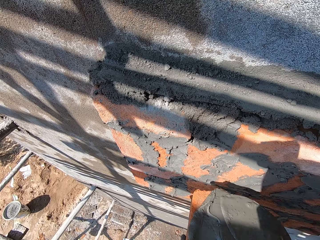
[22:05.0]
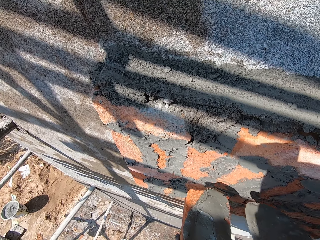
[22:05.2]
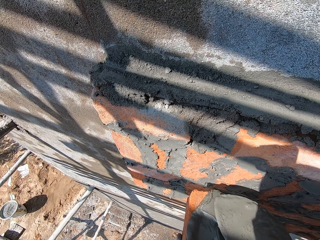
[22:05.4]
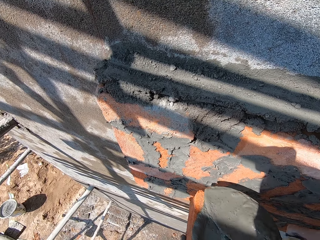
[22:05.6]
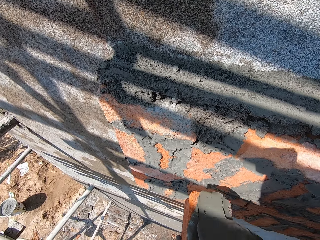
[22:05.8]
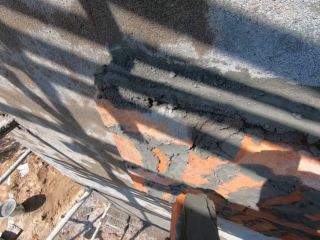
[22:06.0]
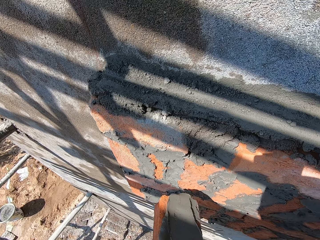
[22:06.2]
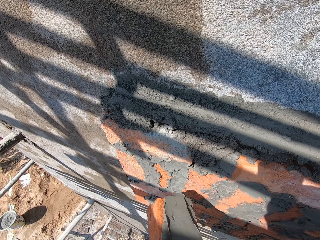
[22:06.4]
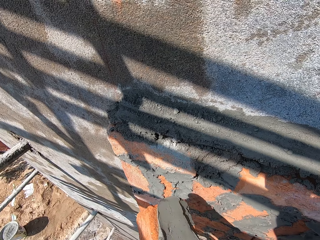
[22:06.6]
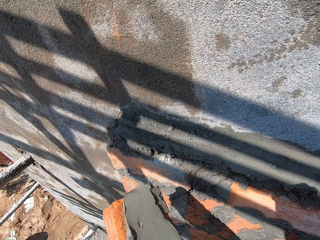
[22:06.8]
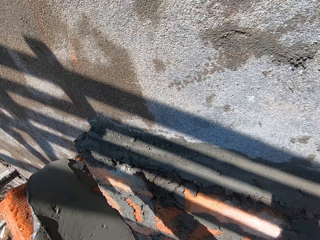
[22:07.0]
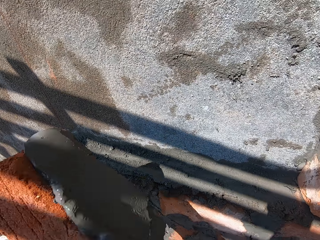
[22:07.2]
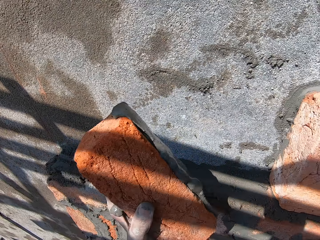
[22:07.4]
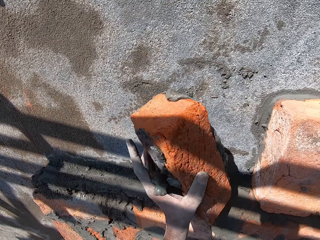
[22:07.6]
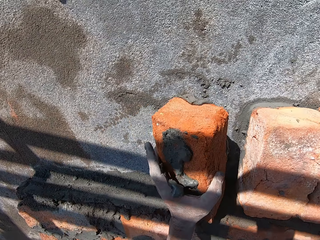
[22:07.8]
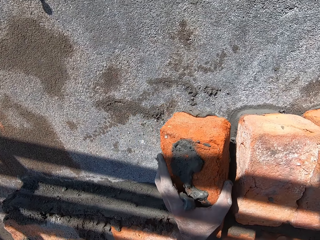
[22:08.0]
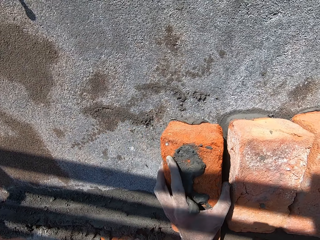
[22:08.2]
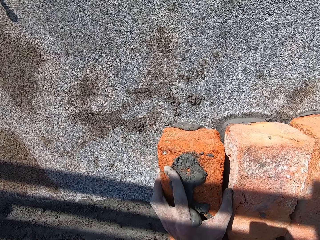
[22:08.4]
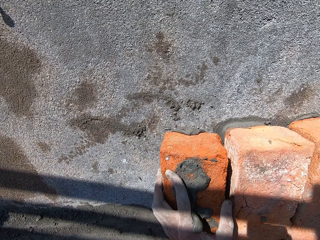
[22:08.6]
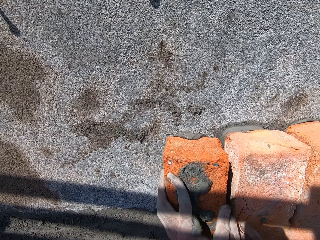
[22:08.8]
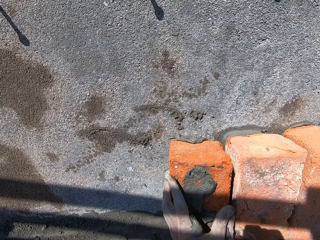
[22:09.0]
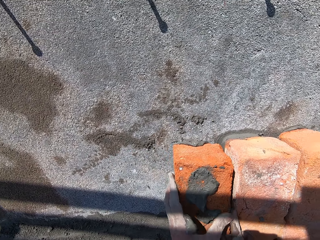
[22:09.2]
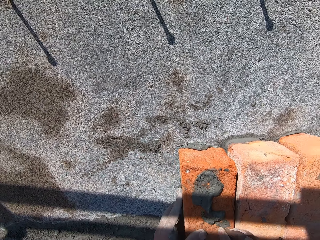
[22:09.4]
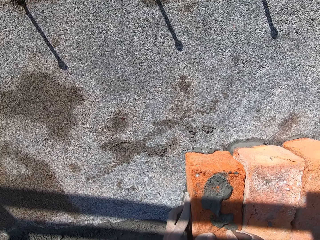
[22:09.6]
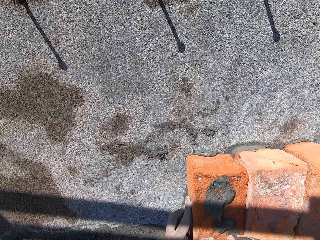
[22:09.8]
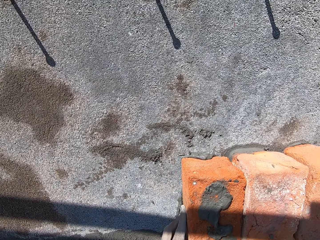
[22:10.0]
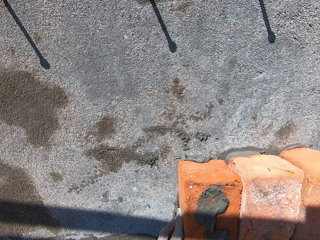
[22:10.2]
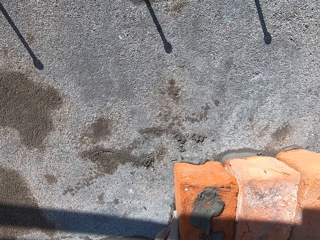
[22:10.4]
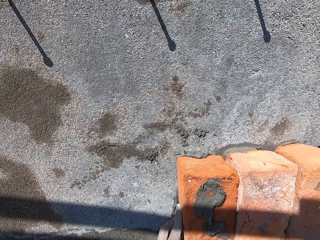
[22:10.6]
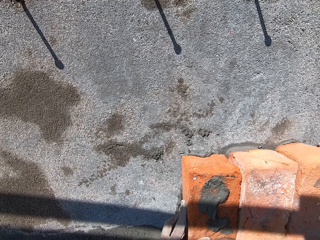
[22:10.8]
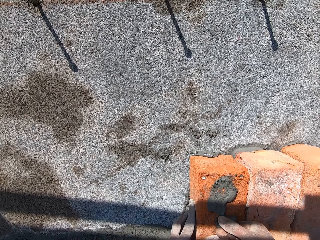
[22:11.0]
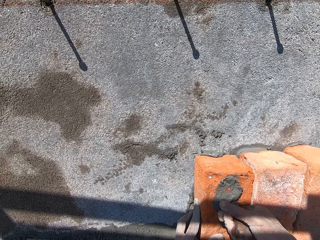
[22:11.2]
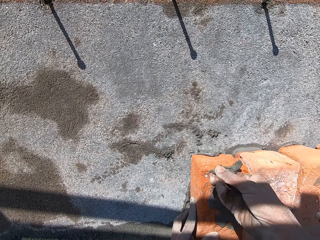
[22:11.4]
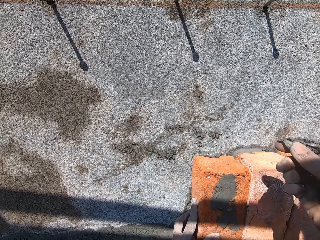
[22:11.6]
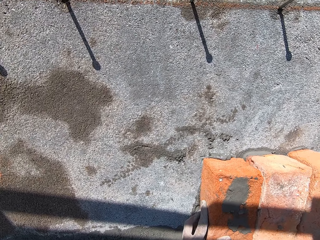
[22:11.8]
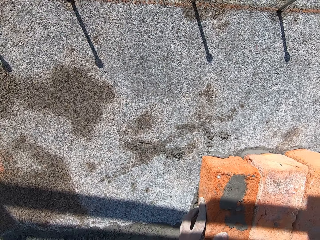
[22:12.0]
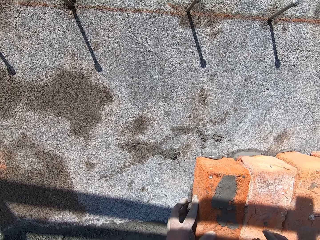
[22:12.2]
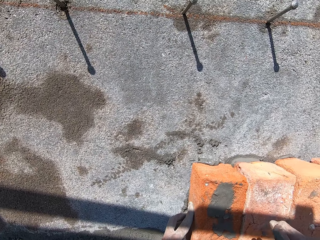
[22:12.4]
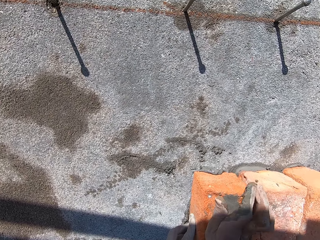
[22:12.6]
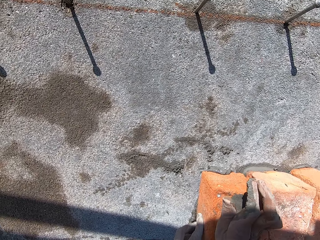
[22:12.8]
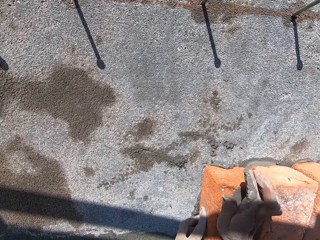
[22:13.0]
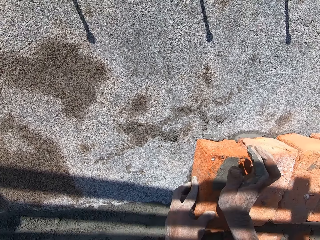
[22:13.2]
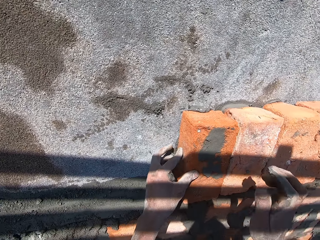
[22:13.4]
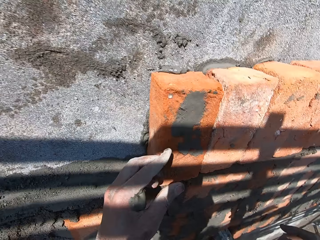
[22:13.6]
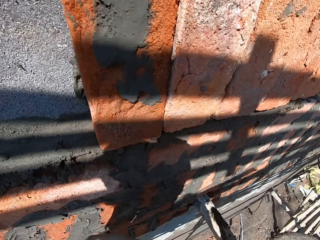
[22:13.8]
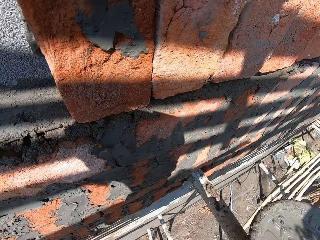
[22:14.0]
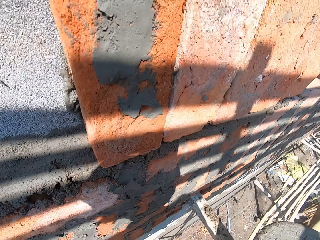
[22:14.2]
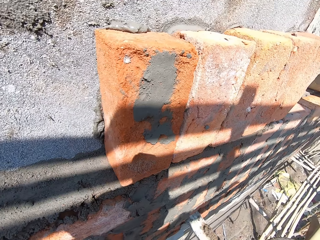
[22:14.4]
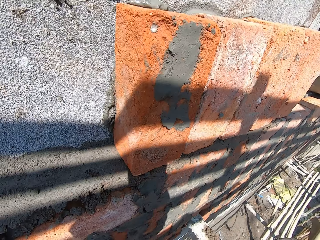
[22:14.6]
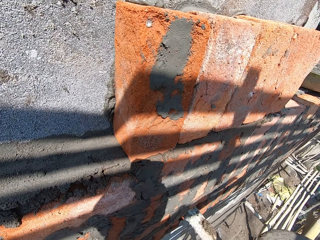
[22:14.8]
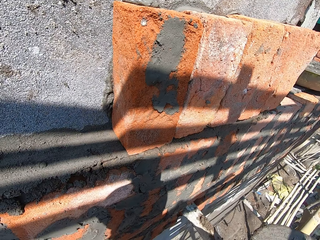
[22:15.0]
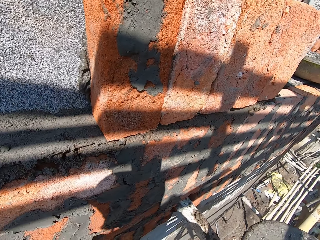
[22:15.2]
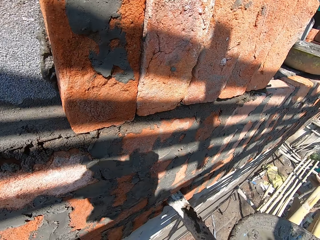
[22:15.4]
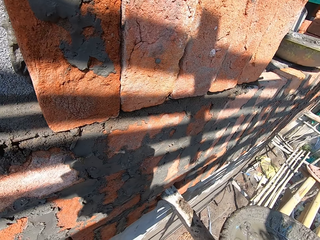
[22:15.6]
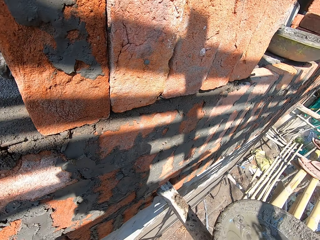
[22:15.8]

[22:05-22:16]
The camera wearer places the clay brick with the wet cement or concrete in his left hand on the wall with his left hand. He lifts the brick. He builds the wall with the brick. He presses the clay brick with the wet cement on the wall with both hands. He scoops the wet cement on the clay brick with the wet cement on the wall with his right hand. He hits the clay brick with the wet cement on the wall with his right hand. He smoothens the concrete on the brick with his right hand. He lowers his hands. He takes the hand trowel from the mortar pan of wet cement on the scaffolding with his right hand.

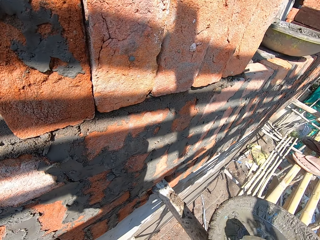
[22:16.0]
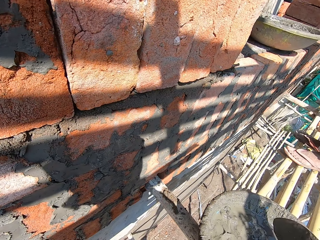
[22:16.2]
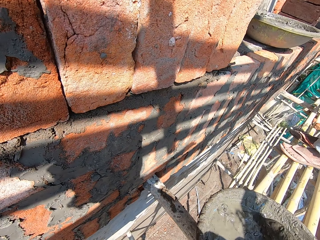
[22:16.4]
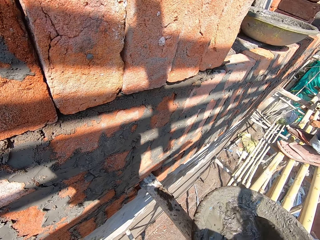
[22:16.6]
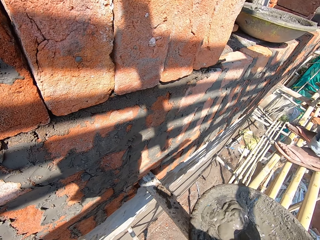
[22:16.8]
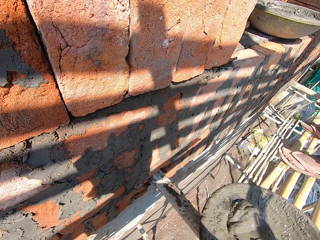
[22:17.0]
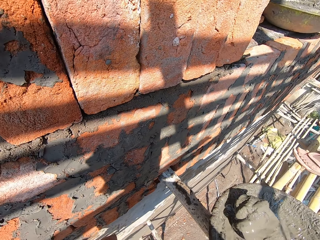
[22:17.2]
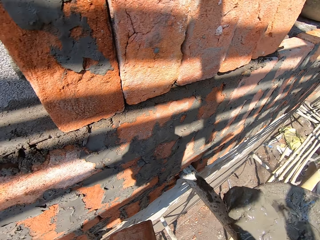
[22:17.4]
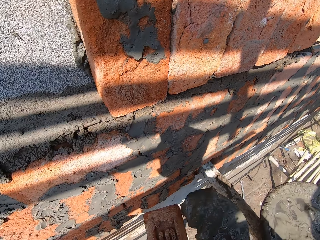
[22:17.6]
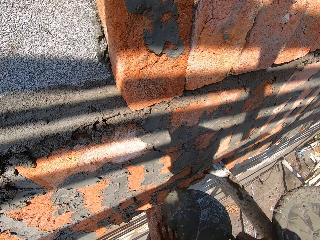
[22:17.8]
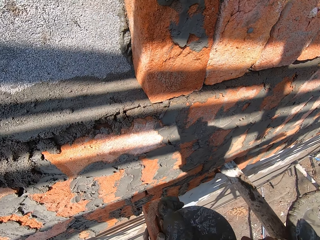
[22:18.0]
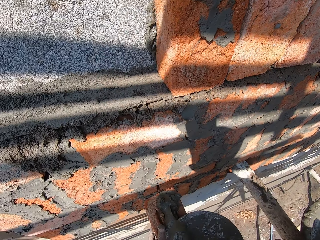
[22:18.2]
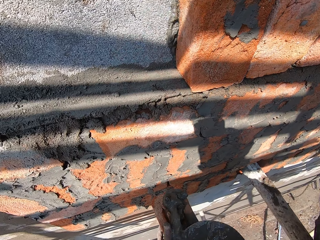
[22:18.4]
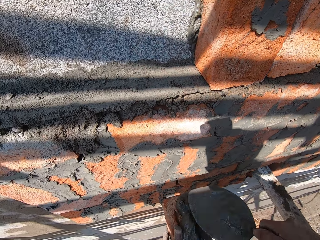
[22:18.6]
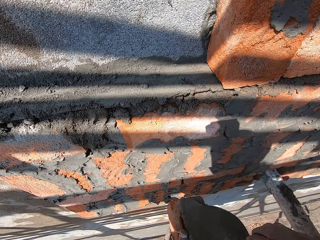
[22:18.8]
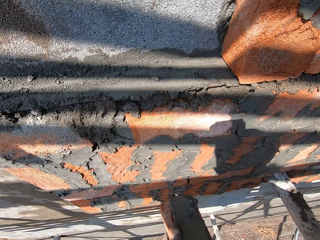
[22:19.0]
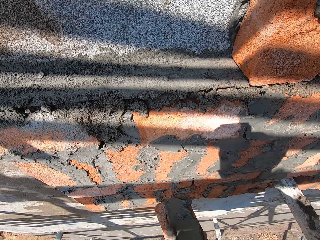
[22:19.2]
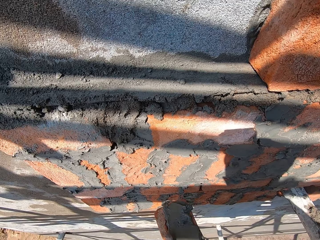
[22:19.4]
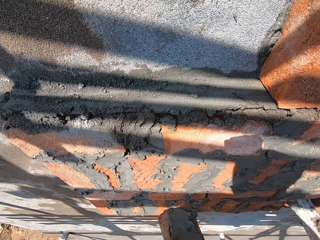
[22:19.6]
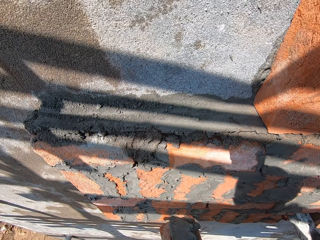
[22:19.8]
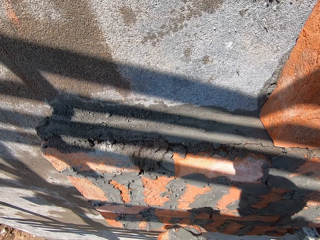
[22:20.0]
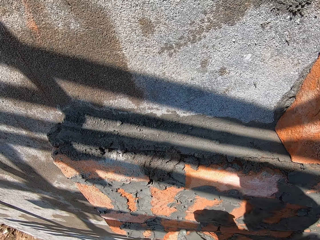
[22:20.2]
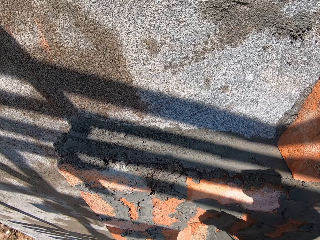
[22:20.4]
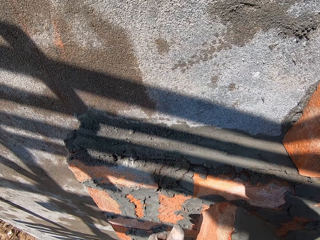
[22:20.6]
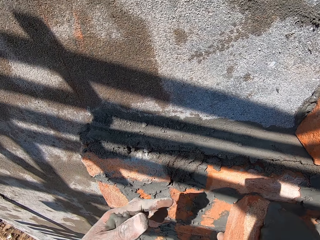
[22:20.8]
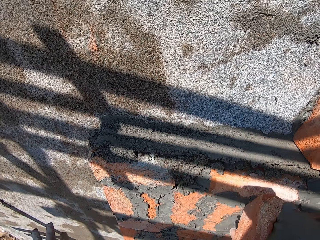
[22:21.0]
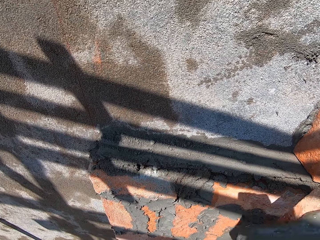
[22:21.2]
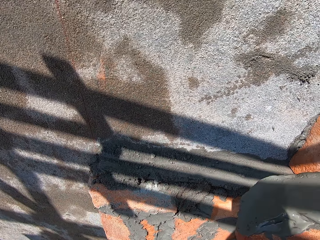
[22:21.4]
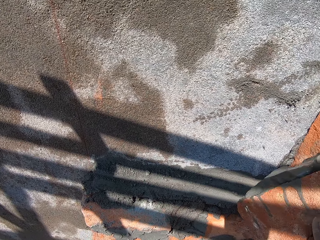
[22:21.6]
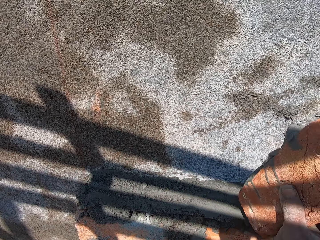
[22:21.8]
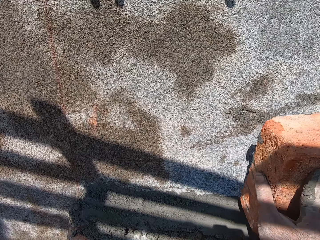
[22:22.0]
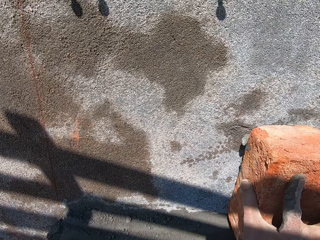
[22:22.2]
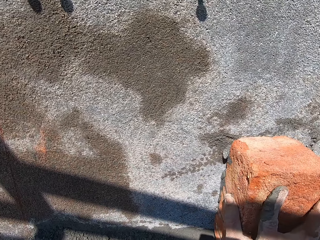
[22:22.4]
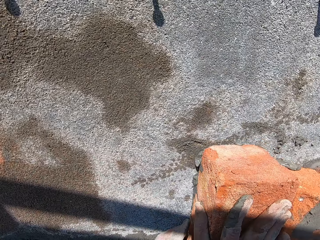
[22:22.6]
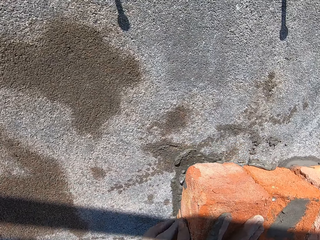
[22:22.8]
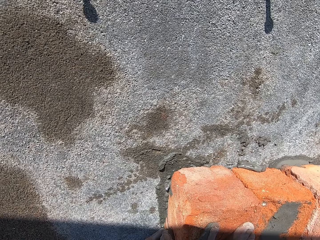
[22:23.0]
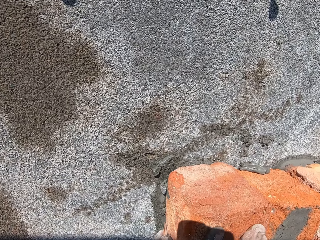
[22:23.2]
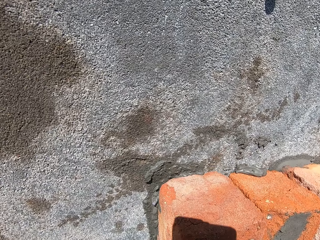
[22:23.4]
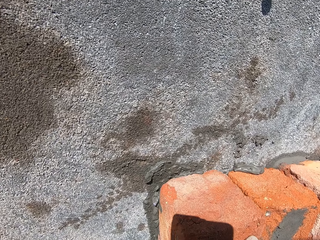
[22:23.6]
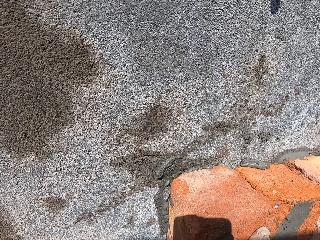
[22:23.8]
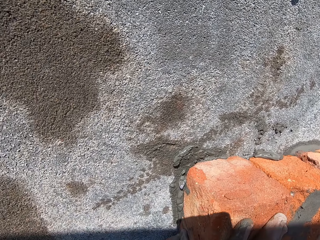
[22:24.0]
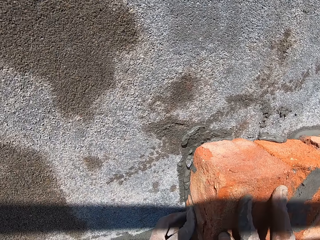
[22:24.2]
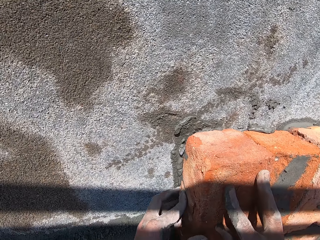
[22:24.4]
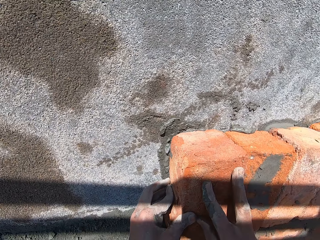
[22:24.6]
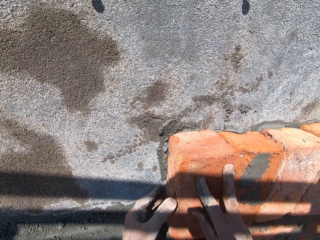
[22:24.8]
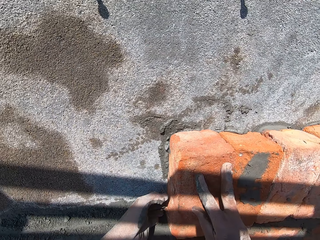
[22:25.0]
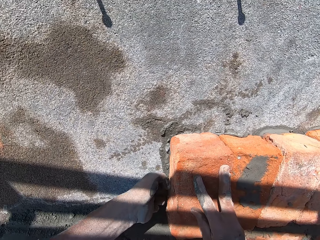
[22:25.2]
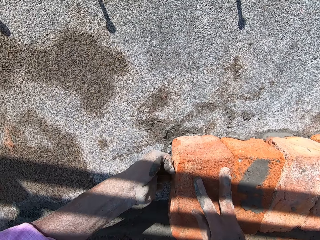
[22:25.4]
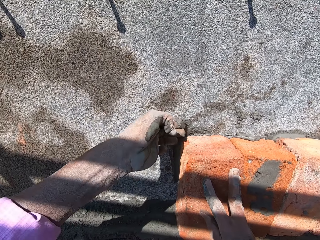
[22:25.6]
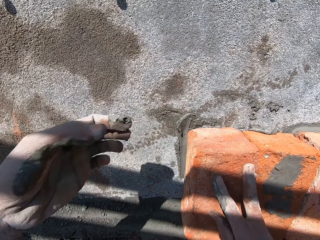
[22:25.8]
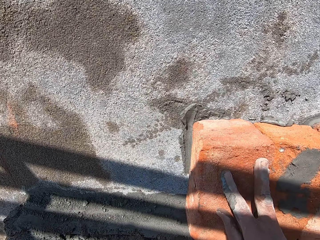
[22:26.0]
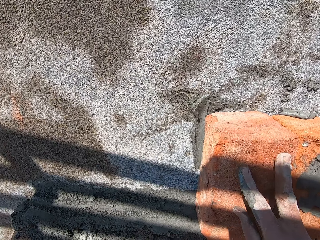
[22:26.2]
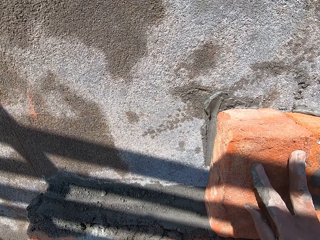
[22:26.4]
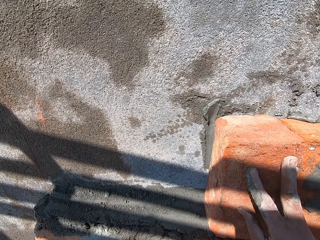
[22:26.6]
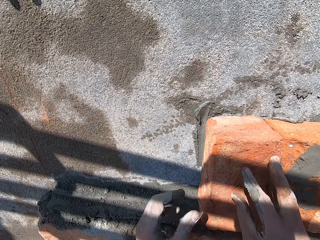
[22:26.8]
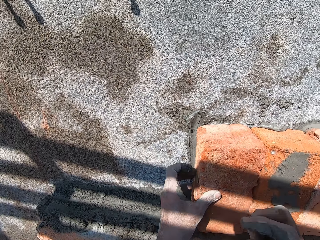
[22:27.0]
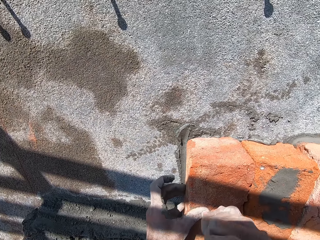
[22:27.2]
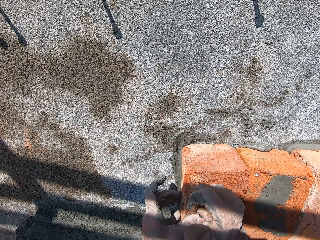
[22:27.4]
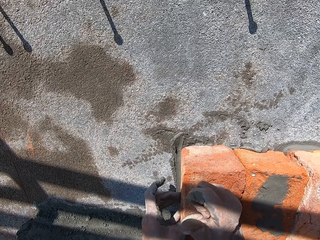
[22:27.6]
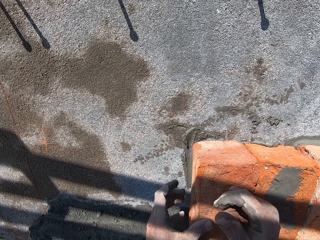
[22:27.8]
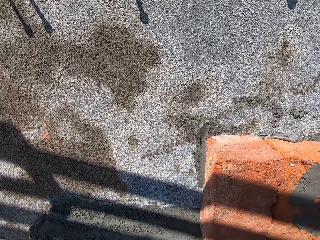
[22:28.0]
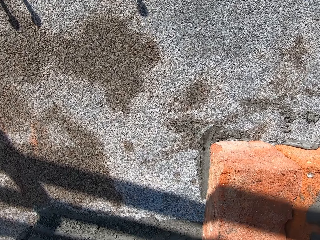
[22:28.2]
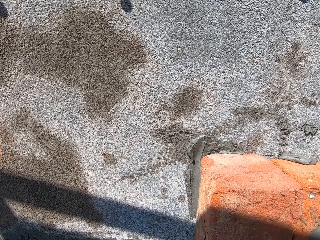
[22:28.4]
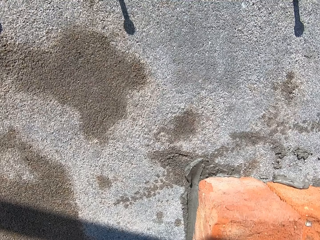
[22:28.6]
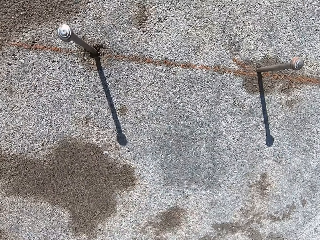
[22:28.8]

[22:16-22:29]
The camera wearer scoops some wet cement or concrete from the mortar pan of wet cement on the scaffolding with the hand trowel in his right hand. He takes the trowel. He drops the wet cement on the hand trowel in his right hand on a clay brick in his left hand. He smears the clay brick in his left hand with the wet cement on the hand trowel in his right hand. He passes the clay brick with the wet cement in his left hand to his right hand. He holds the brick with his right hand. He places the clay brick with the wet cement in his right hand on the wall with his right hand. He builds the wall with the brick. He presses the clay brick with the wet cement on the wall with both hands. He scoops excess cement on the wall with his left hand. He smoothens the concrete on the wall. He places his left hand on the clay brick with the wet cement on the wall. He hits the clay brick with the wet cement on the wall with his right fist. He rises from the scaffolding.
